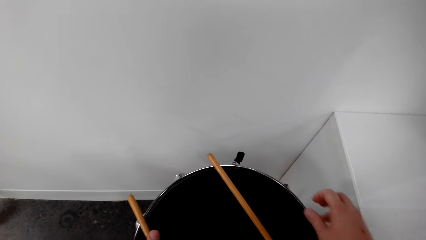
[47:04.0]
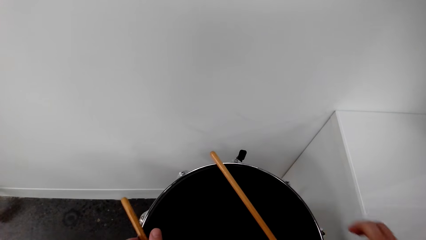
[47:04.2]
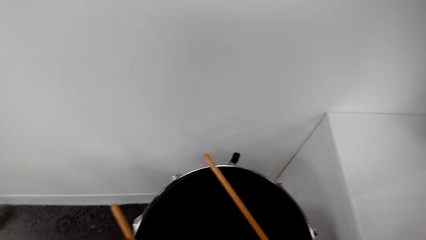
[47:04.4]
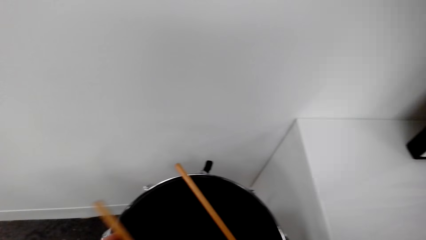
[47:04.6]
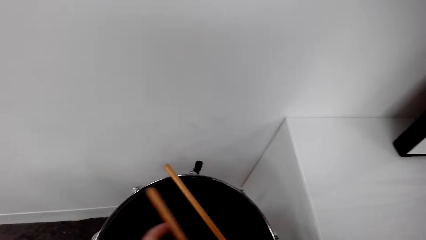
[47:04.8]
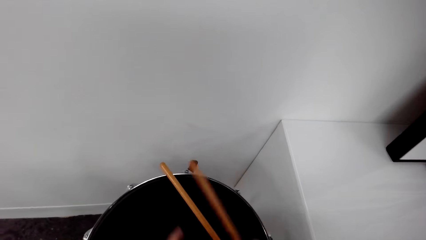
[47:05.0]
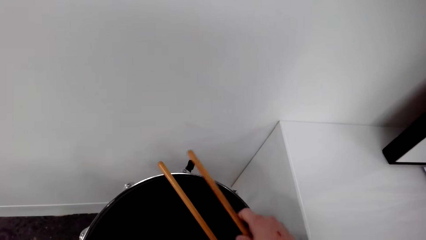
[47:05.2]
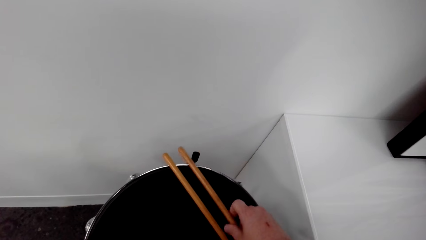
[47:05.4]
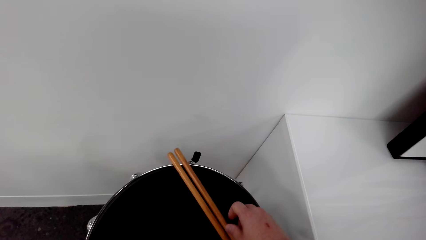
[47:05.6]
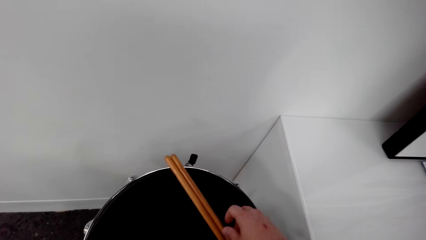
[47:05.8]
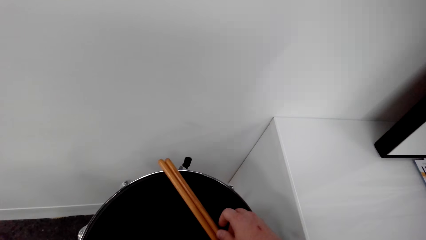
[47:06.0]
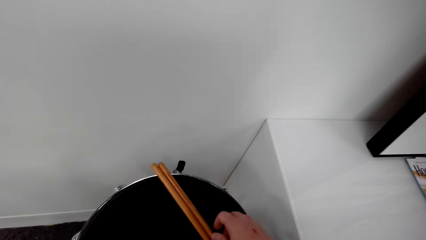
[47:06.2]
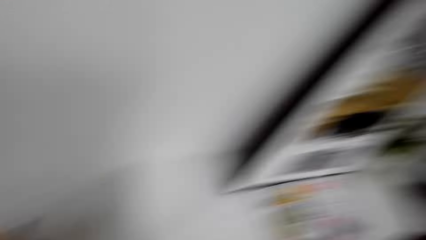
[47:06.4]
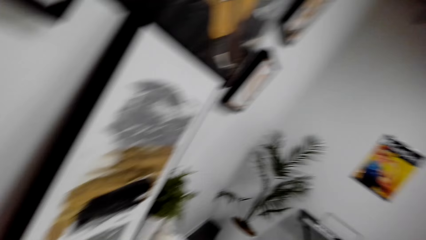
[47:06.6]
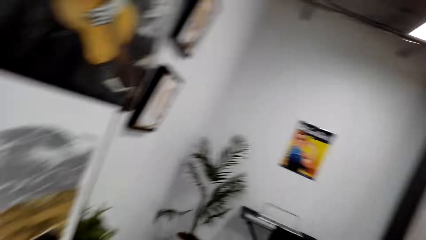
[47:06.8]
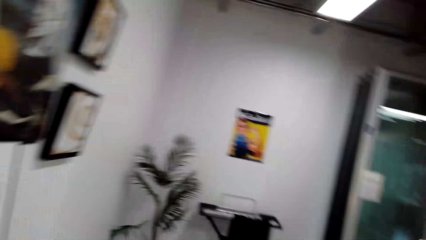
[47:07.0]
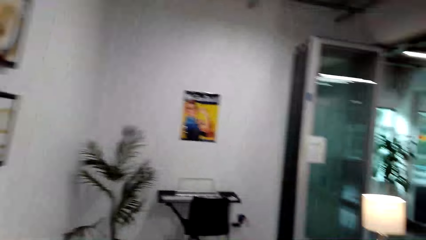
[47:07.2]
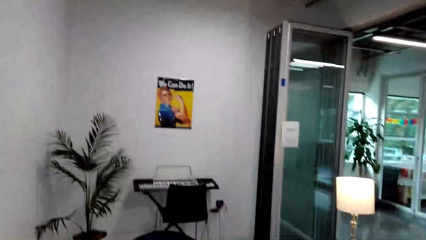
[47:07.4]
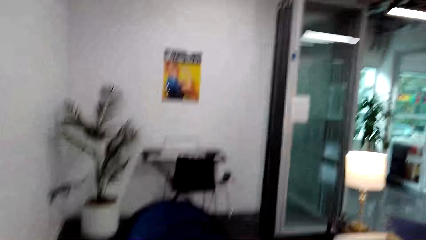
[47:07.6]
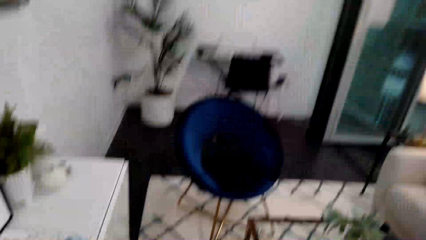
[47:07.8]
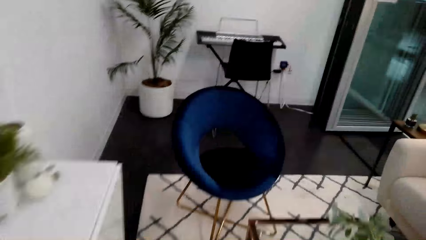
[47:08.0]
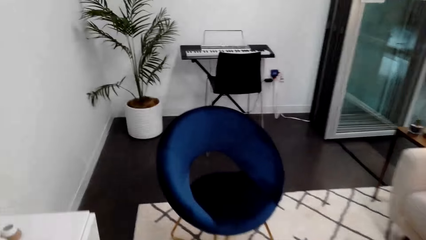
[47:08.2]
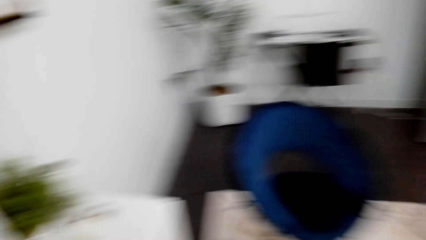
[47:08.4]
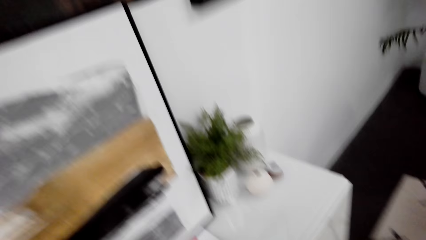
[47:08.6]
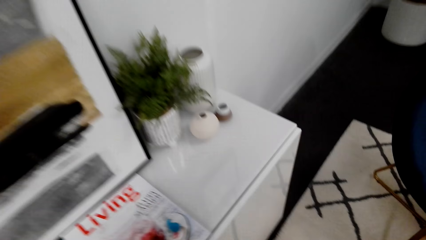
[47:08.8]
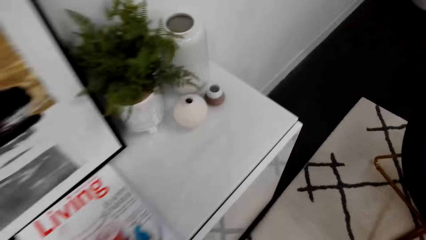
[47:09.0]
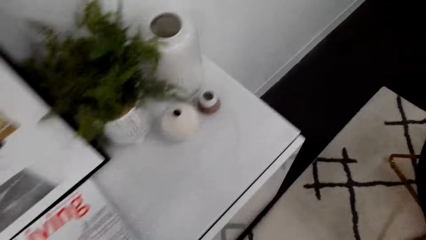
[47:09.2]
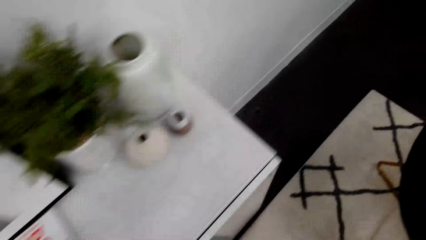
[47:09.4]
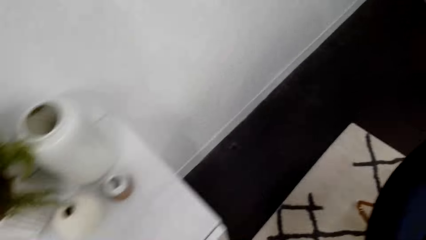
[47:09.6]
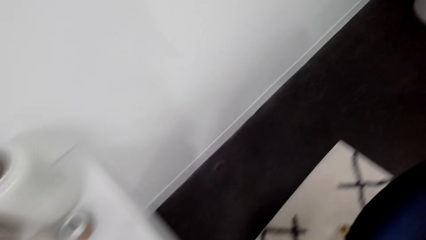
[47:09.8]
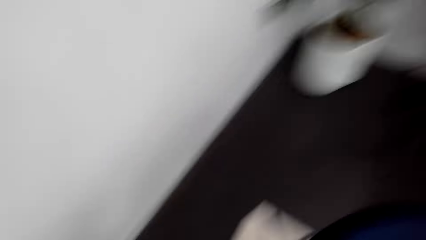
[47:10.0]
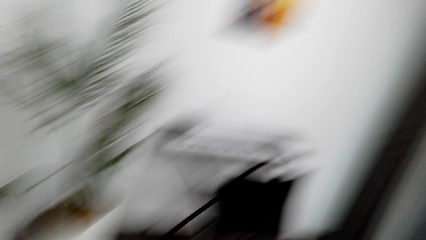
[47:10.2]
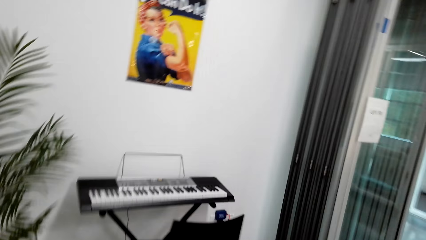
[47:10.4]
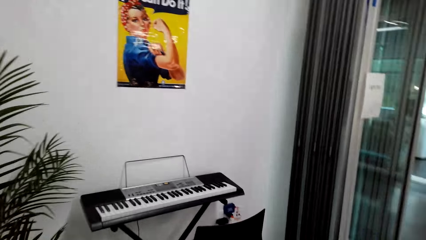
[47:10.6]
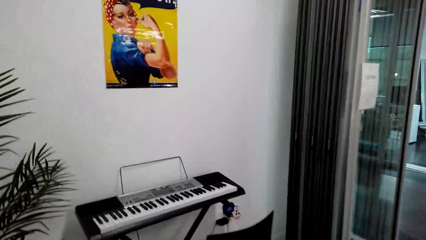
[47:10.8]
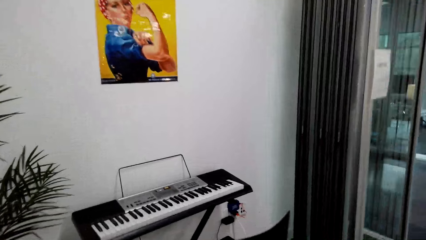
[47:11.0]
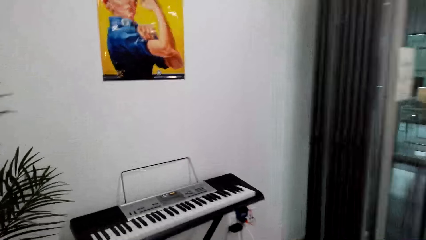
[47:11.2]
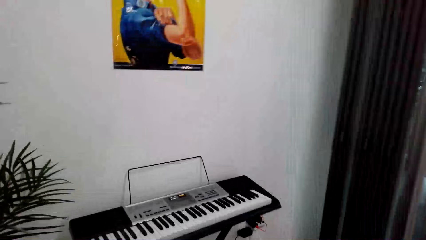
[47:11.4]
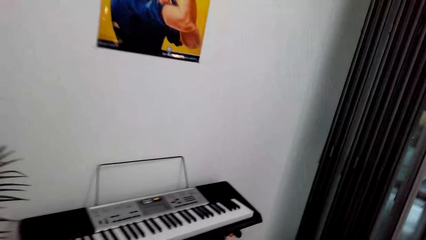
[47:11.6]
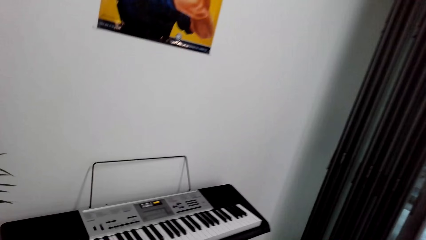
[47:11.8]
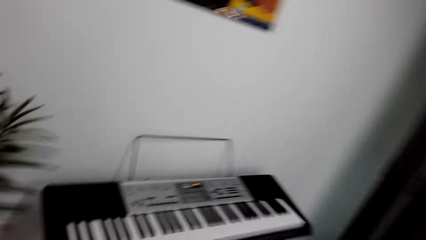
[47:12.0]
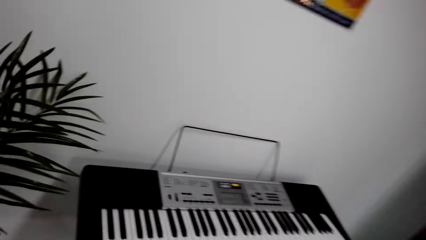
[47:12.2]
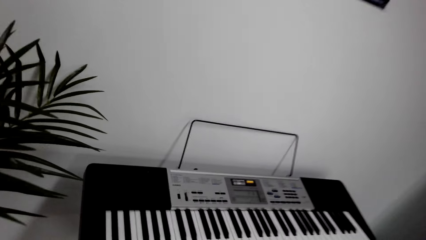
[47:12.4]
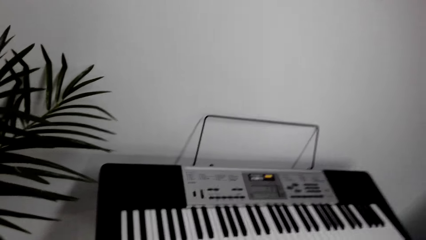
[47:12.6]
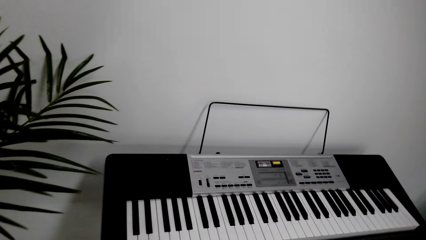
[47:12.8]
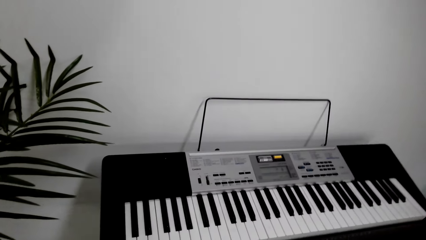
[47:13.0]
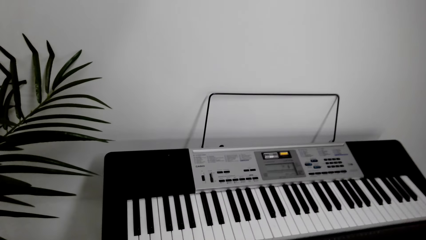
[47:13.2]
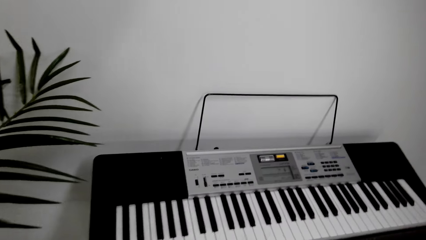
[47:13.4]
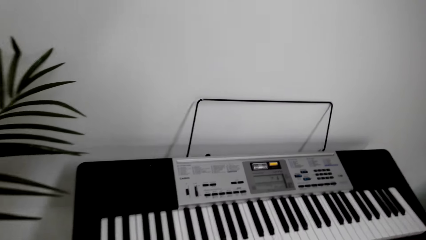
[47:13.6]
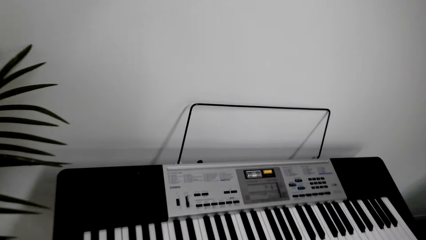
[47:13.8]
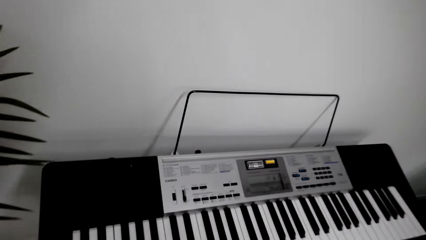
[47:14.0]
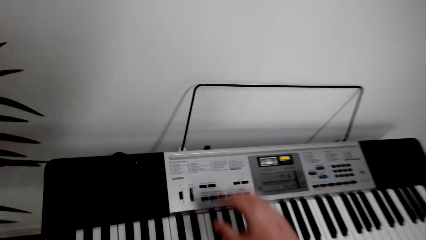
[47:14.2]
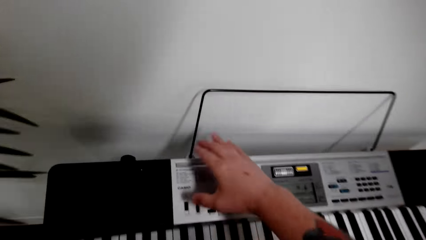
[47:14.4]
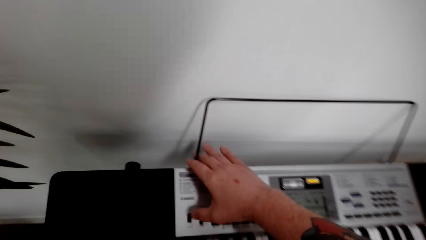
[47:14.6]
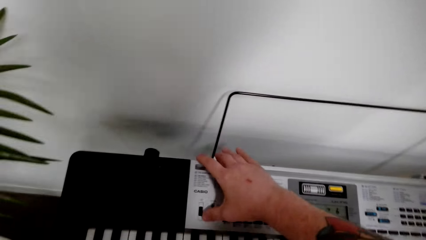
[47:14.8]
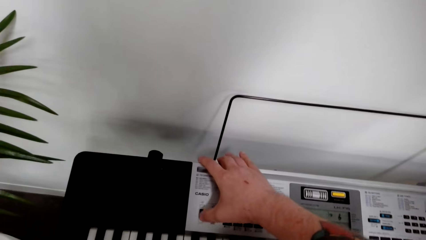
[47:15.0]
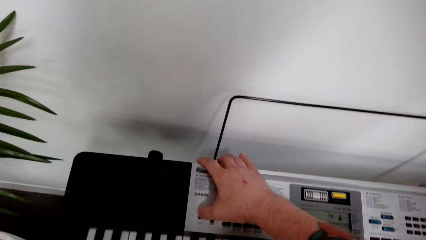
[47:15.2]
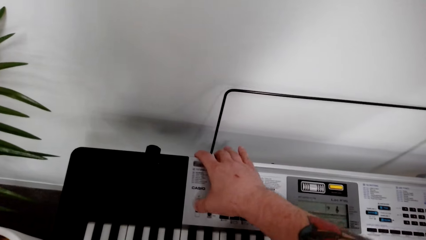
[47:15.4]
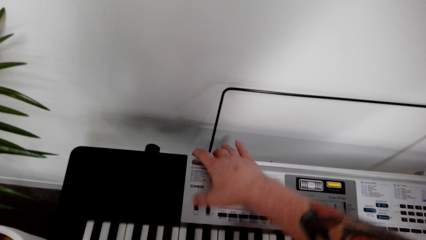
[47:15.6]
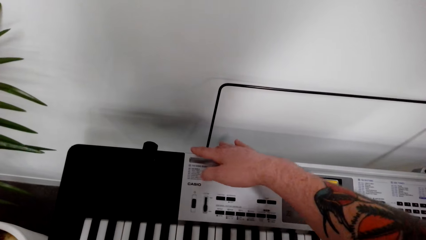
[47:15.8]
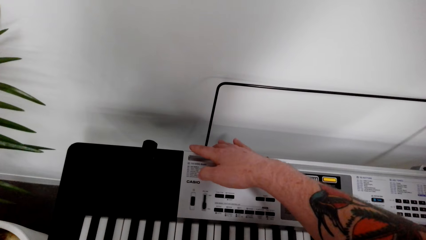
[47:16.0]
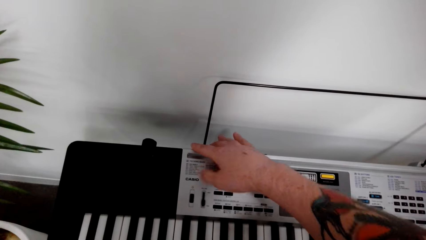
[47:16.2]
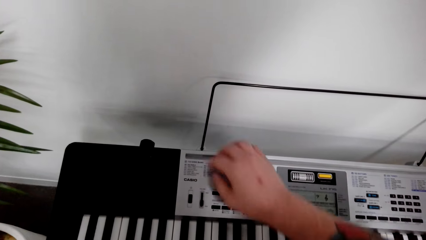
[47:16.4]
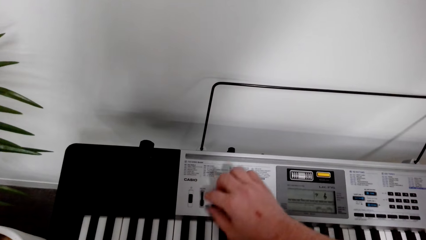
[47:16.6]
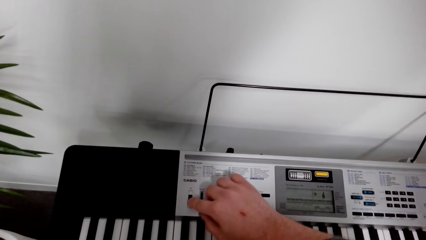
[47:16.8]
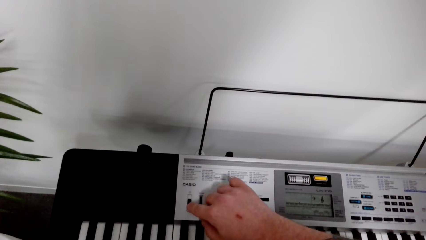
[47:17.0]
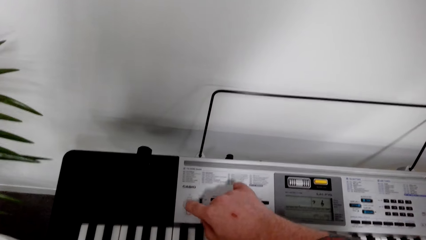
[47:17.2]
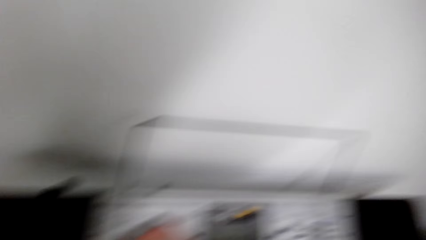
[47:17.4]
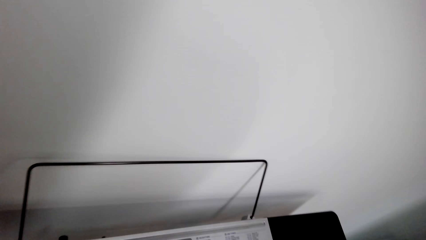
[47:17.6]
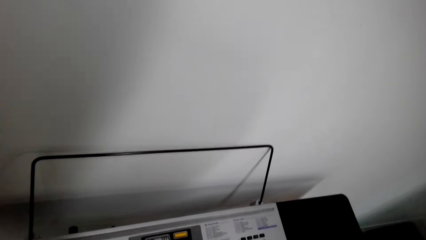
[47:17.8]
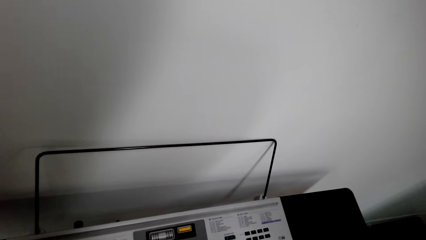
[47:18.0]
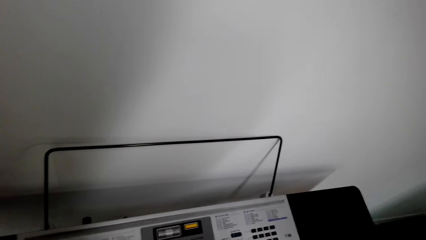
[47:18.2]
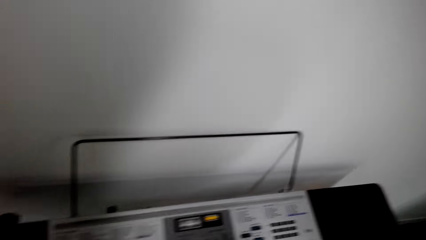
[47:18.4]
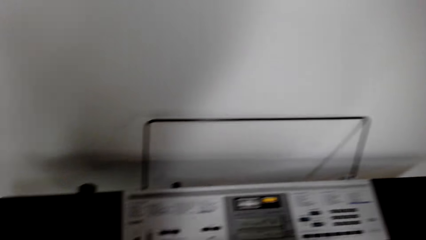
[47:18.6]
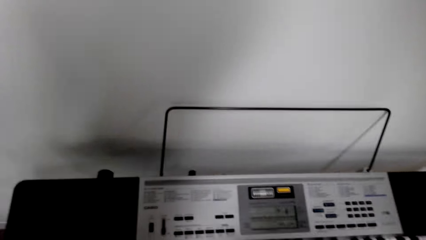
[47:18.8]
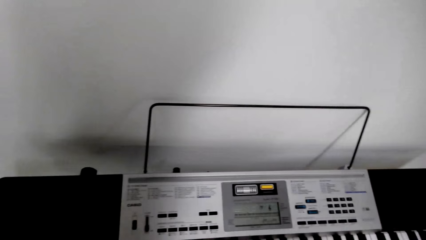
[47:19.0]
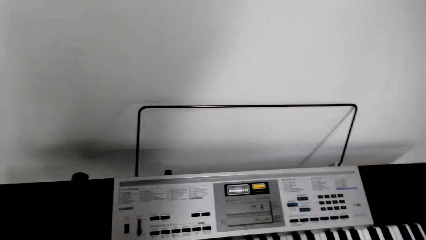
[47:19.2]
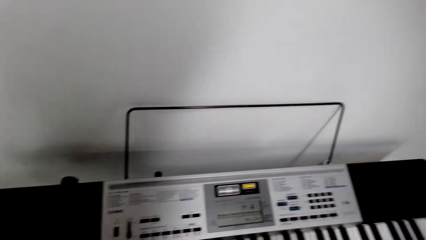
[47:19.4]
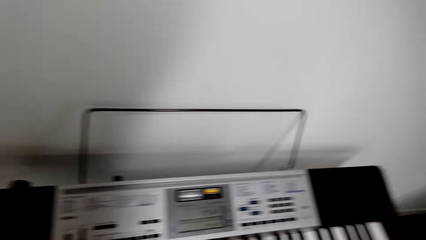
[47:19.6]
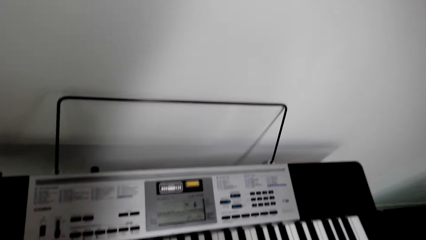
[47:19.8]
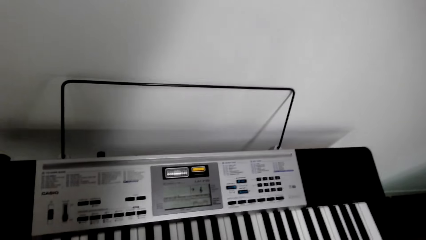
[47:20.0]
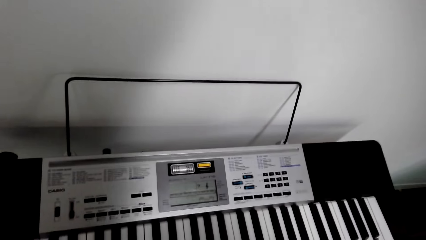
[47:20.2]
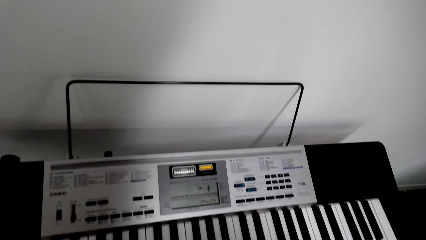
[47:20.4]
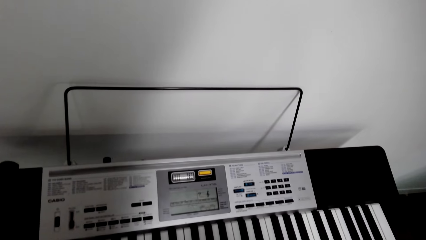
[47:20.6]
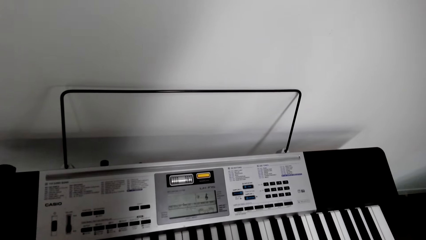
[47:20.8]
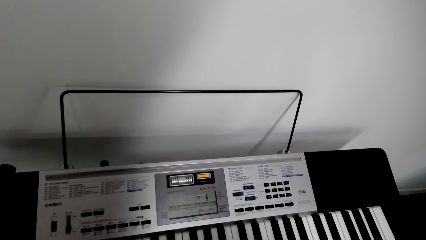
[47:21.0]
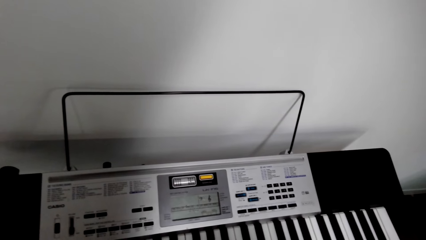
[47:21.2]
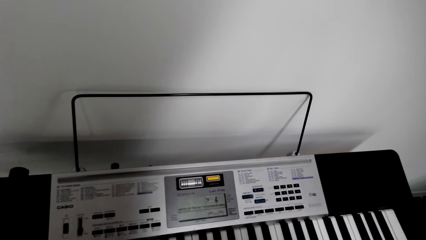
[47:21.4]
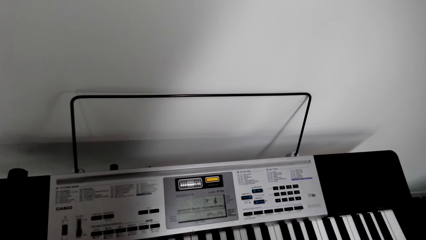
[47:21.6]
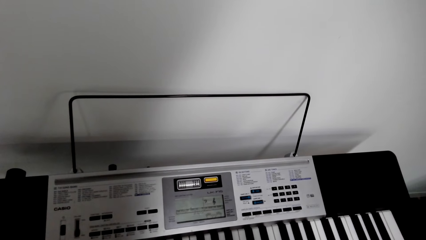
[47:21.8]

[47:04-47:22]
The camera wearer passes the drumsticks to the right hand. They drop the drumsticks. They walk in the house. They look around the room. They stand beside the piano. They press a button on the piano. They adjust a key on the piano. They look around the room.
